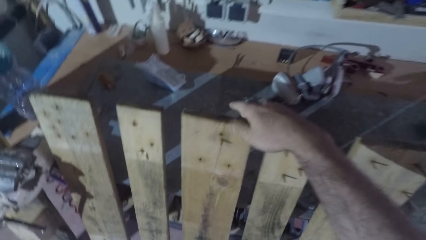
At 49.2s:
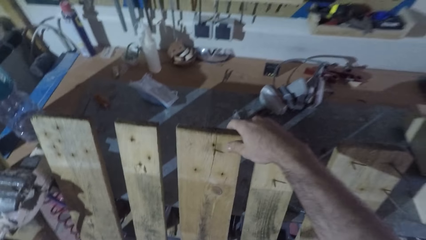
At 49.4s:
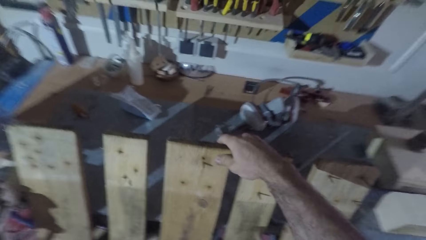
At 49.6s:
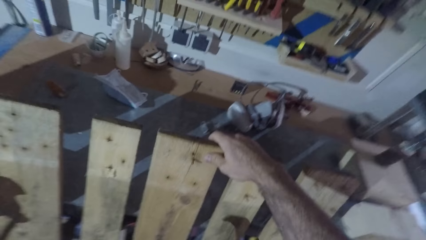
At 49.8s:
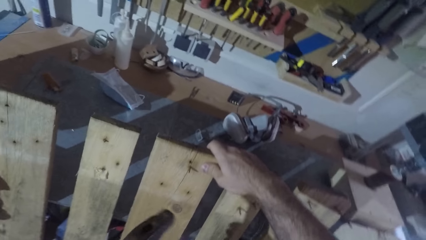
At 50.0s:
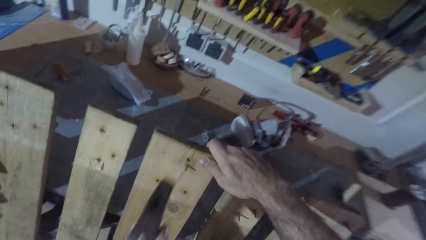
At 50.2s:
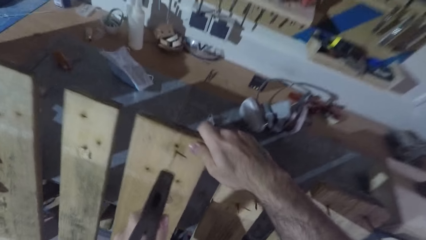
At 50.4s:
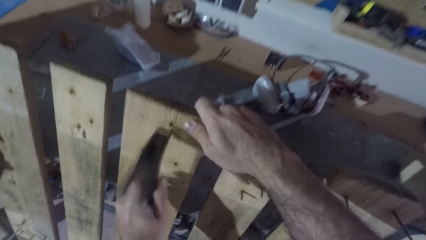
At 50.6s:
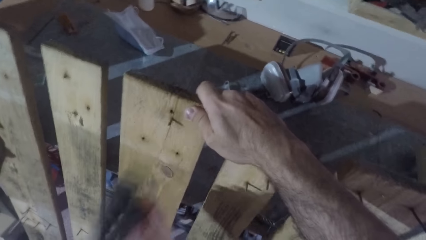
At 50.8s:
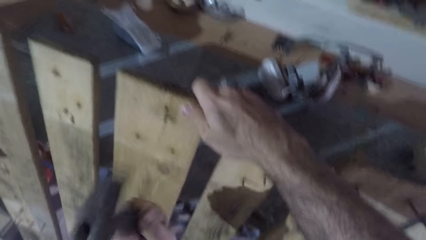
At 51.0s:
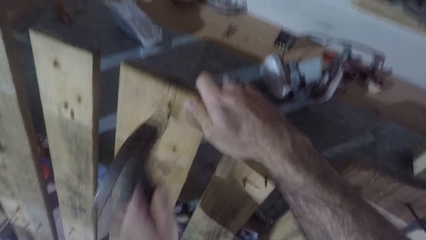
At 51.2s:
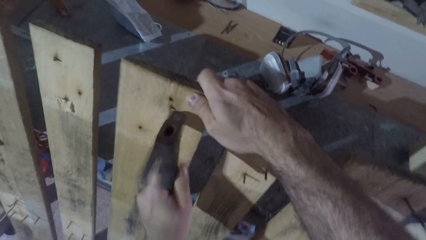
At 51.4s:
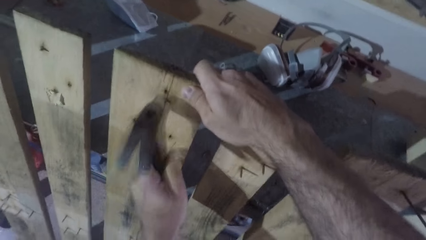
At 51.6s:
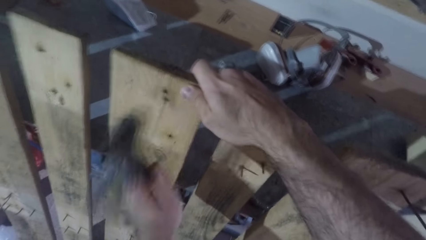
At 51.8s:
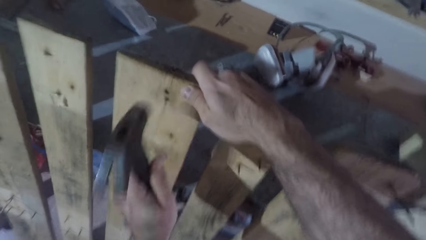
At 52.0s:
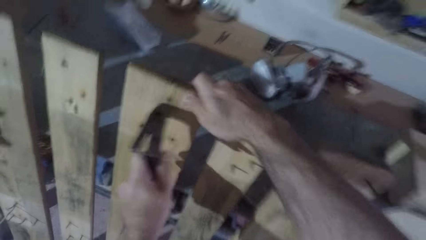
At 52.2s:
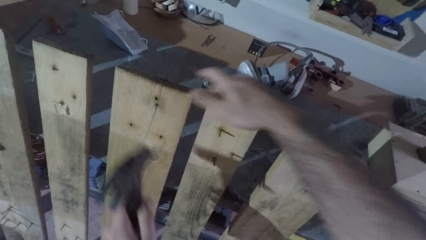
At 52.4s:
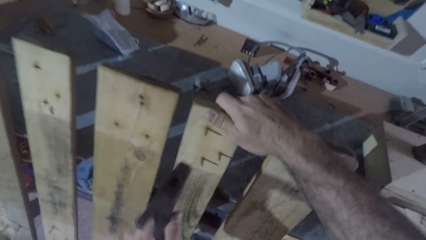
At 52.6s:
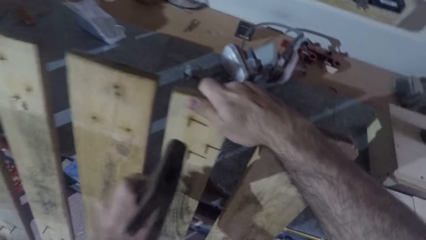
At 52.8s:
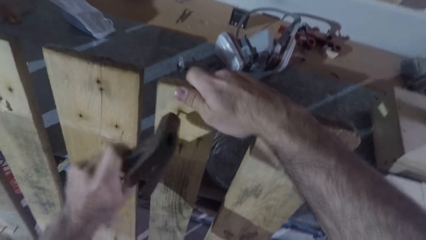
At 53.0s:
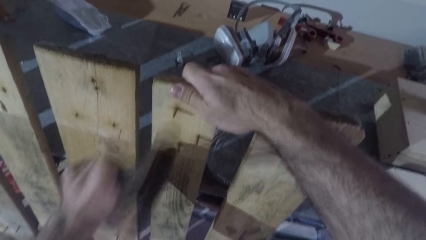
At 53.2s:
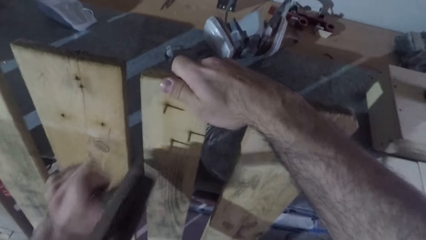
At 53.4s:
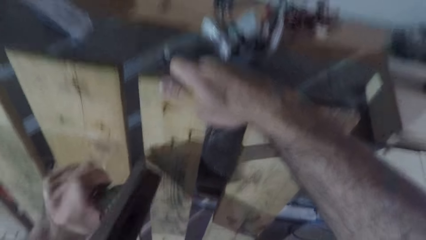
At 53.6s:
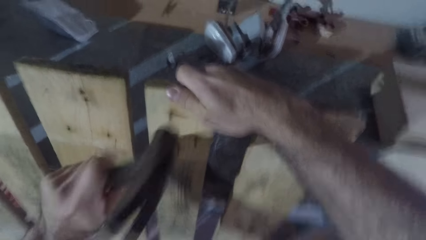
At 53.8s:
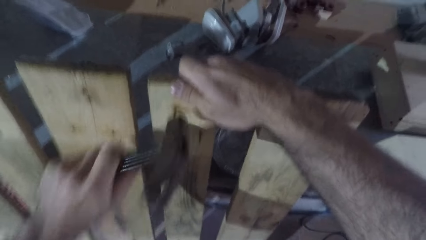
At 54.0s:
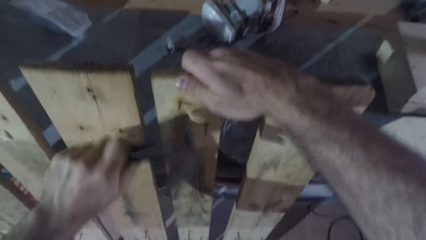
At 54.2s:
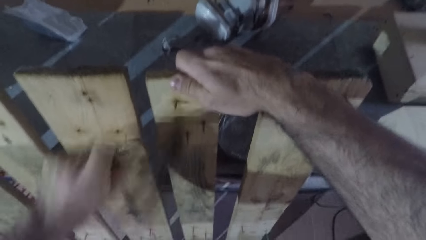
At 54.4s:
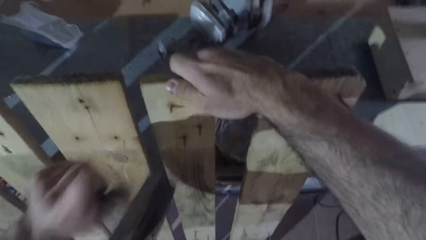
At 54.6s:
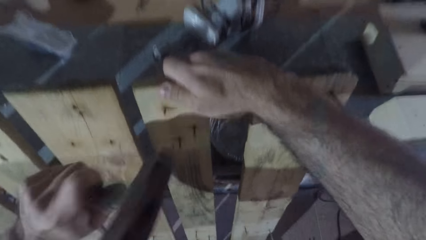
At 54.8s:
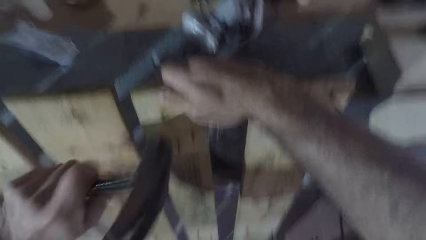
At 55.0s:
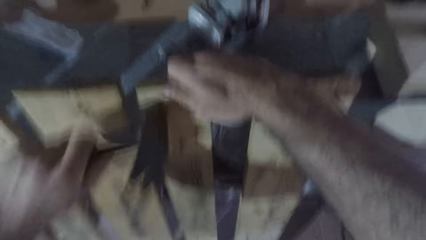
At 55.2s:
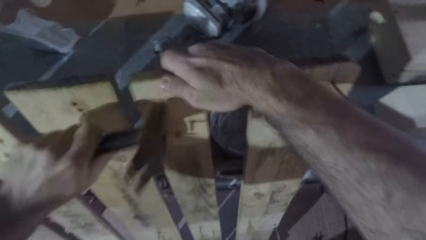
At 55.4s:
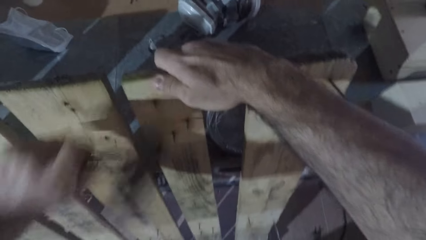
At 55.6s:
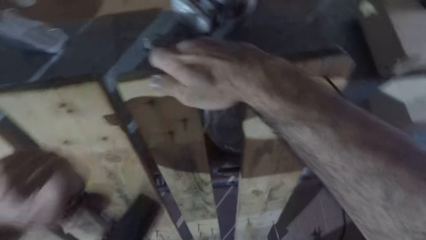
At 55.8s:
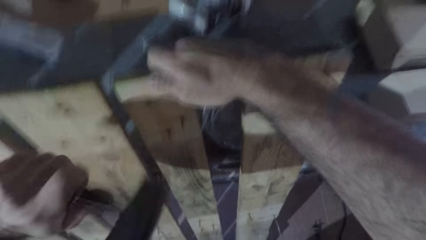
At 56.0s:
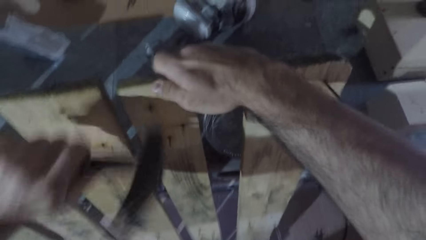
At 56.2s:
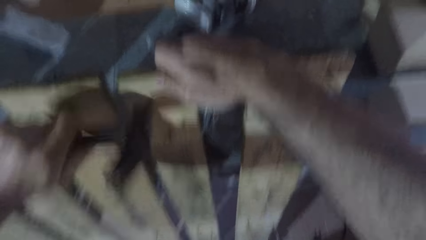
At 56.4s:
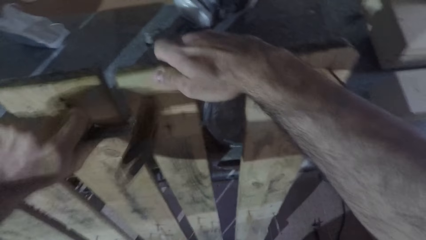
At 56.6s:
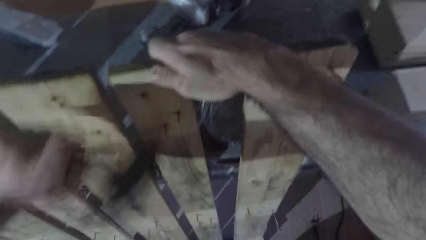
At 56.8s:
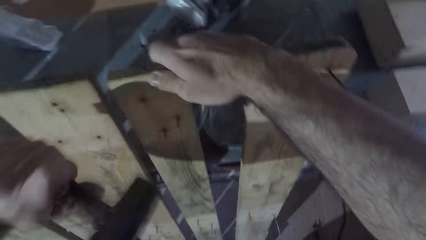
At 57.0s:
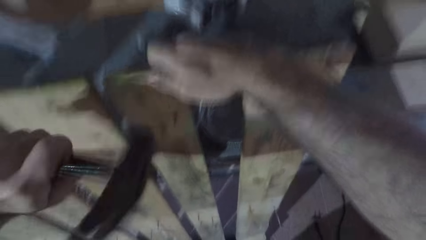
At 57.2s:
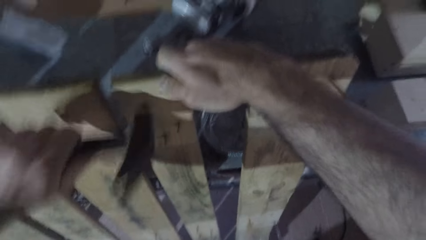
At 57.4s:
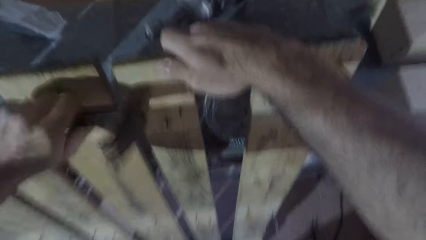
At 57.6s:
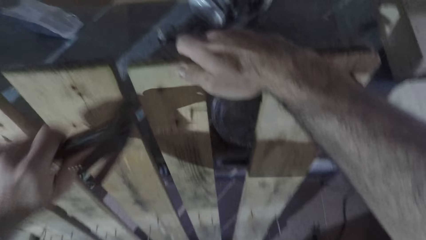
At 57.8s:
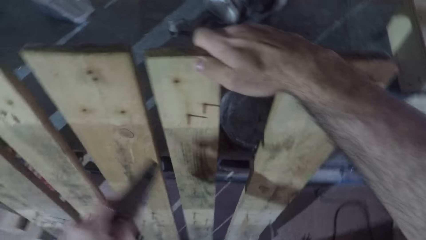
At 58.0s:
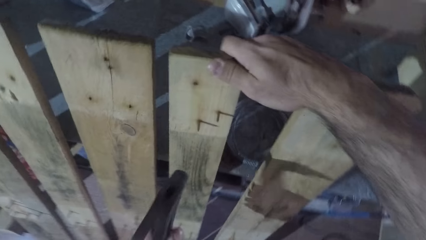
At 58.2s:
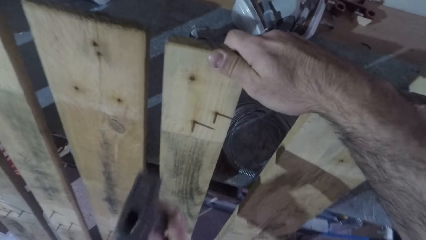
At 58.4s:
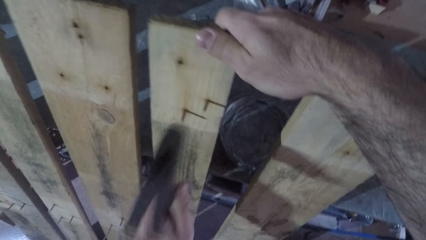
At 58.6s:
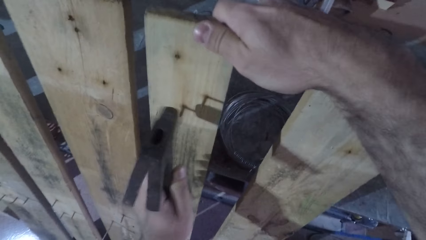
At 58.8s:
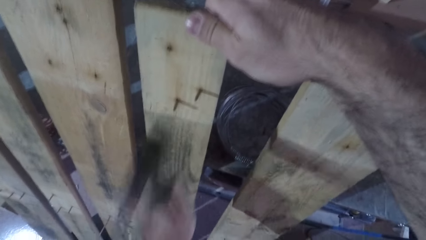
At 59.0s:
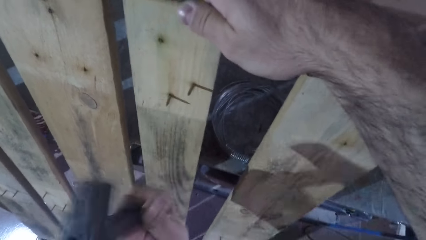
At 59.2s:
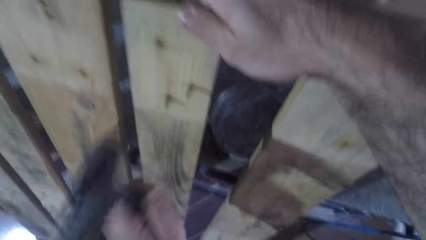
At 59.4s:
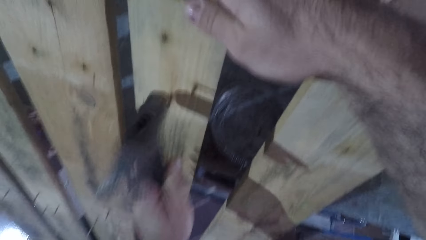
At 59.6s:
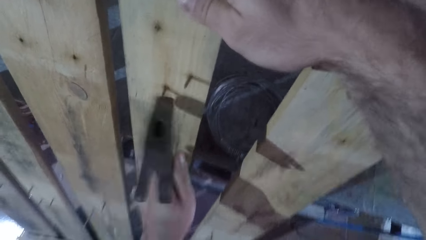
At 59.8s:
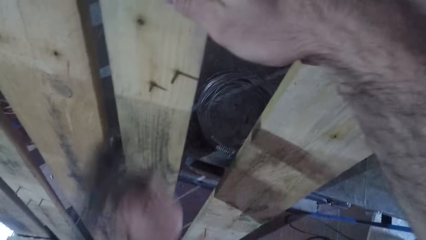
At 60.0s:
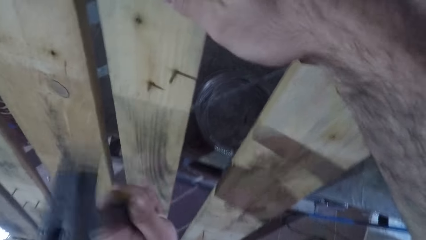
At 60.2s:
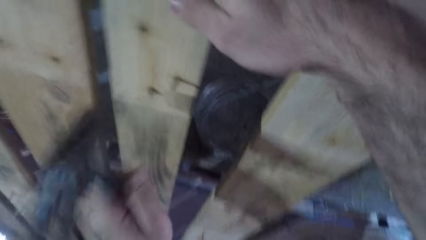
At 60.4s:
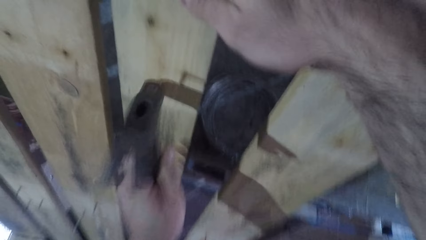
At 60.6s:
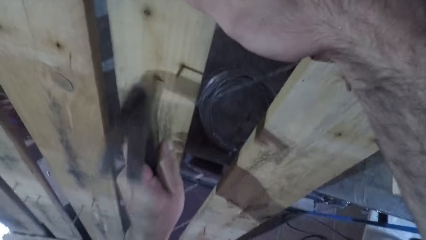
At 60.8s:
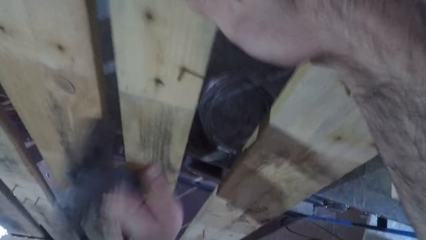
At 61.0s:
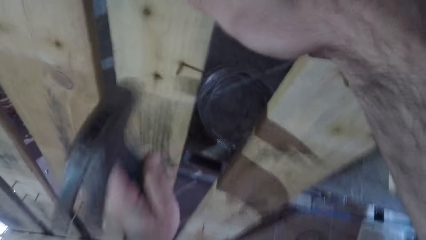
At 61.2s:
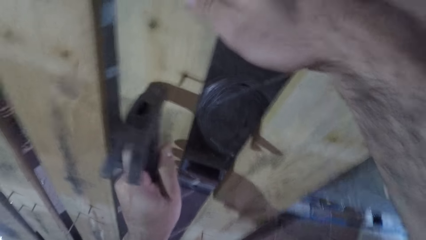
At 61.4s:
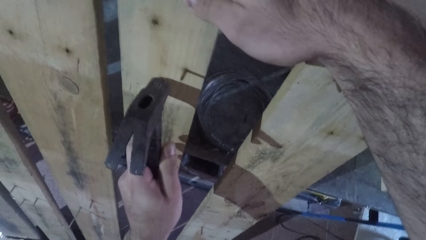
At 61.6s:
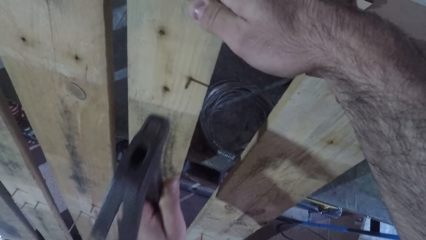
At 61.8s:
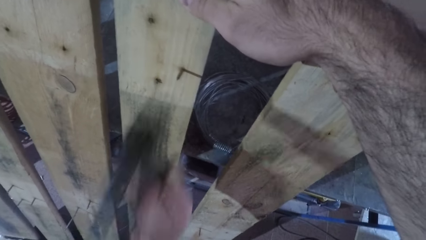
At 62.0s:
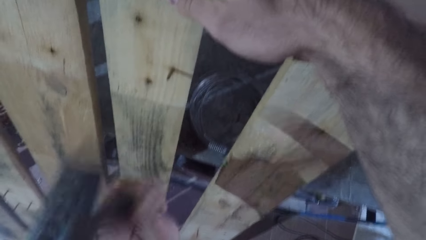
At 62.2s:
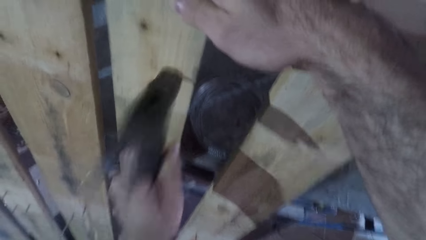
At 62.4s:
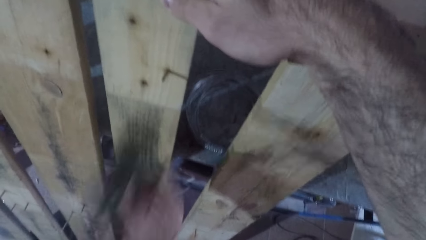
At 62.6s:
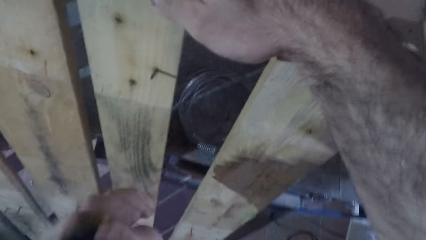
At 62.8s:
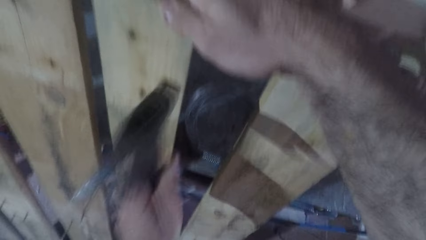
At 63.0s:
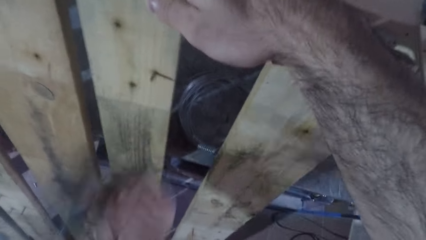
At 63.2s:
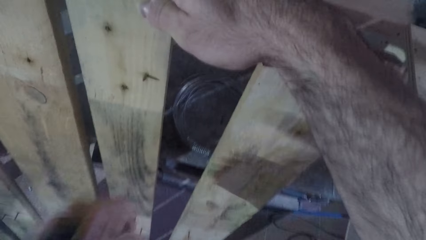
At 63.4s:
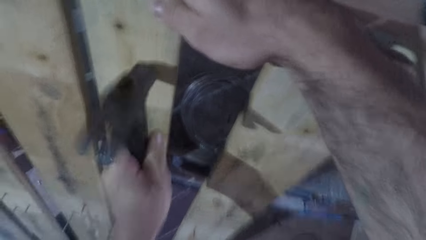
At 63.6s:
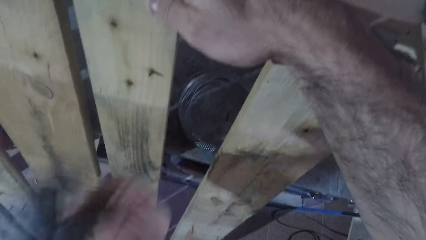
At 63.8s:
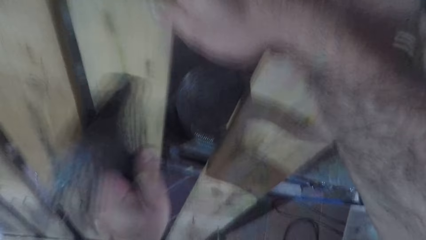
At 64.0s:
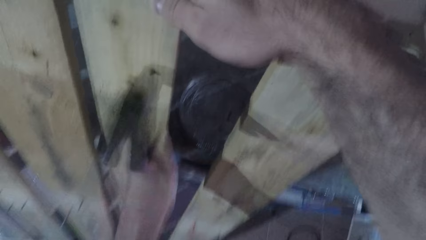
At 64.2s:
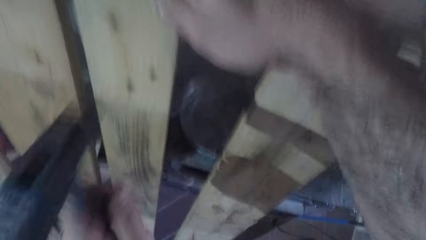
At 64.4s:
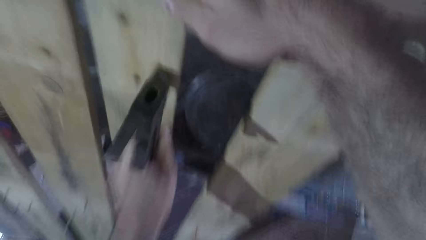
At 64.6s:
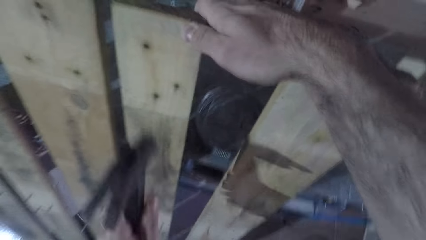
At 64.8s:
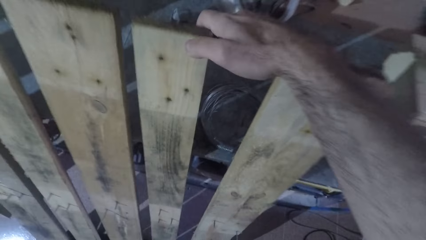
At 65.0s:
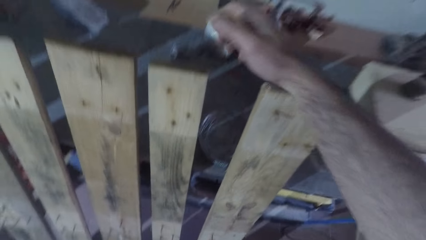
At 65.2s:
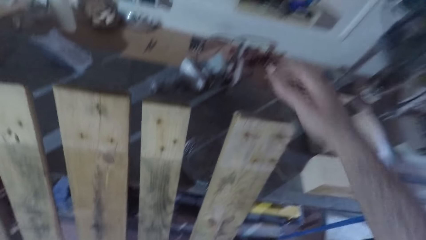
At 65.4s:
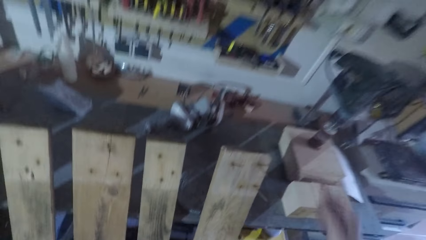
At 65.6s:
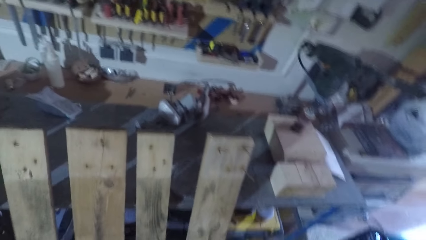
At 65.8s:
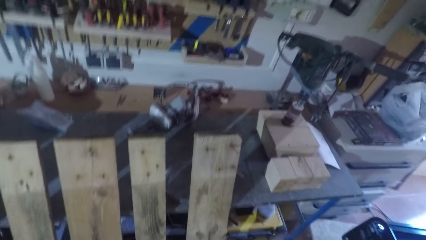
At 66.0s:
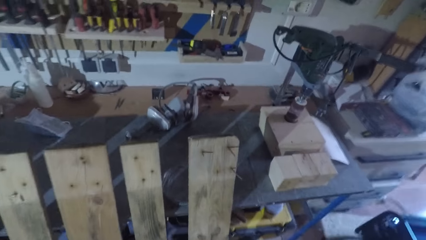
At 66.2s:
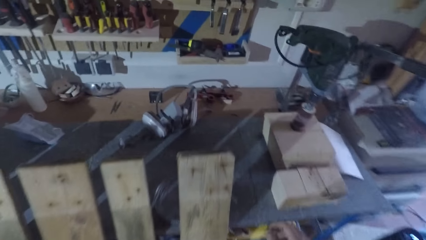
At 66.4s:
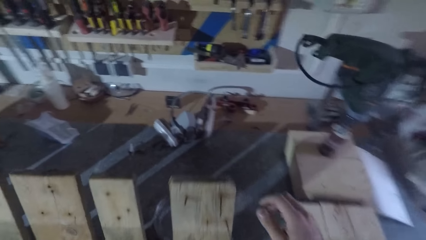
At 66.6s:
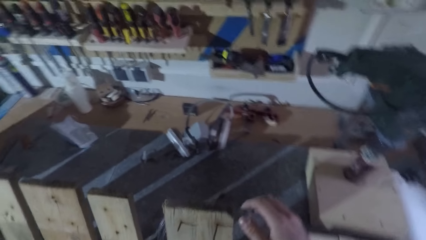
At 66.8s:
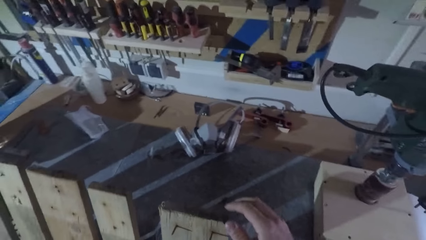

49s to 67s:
The camera wearer repositions his right hand on the wooden frame. He holds a timber of a bed base. He hits out another nail from the wooden frame with the hammer in his left hand. He repositions his right hand on the wooden frame. He holds the timber of the bed base. He hits out another nail from the wooden frame with the hammer in his left hand. He hits out another nail again. He holds the hammer. He lifts the hammer. He hits out another nail again. He removes his right hand from the wooden frame.
